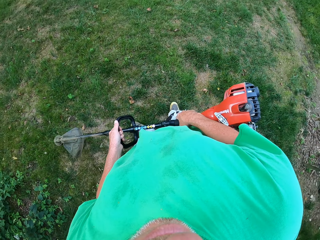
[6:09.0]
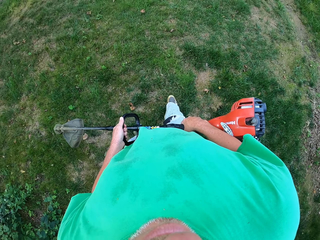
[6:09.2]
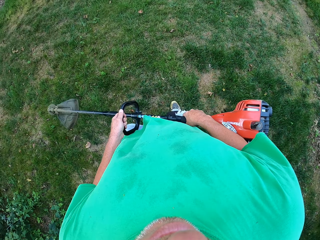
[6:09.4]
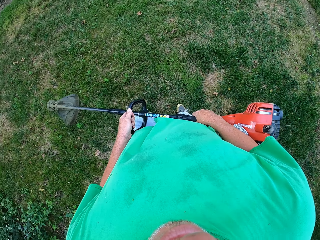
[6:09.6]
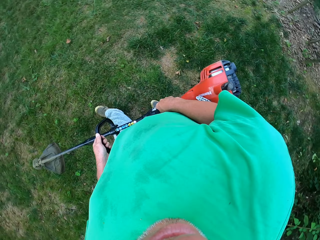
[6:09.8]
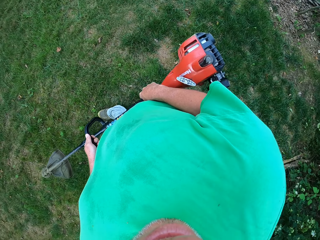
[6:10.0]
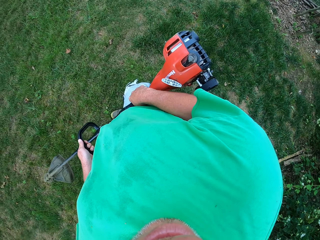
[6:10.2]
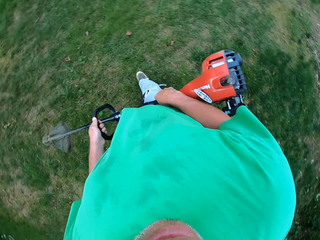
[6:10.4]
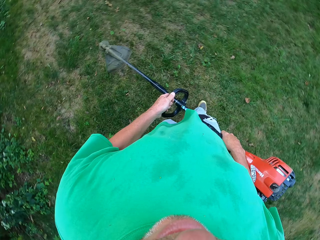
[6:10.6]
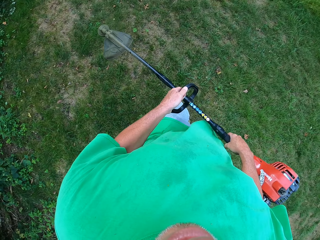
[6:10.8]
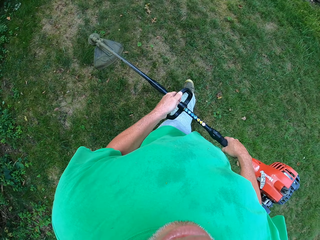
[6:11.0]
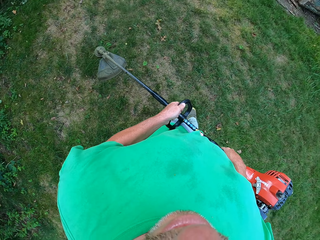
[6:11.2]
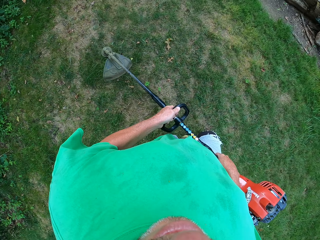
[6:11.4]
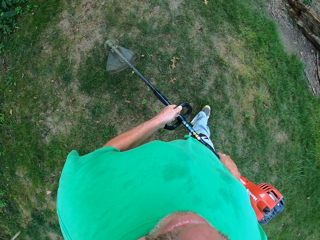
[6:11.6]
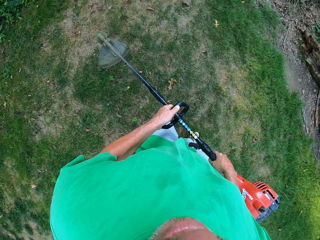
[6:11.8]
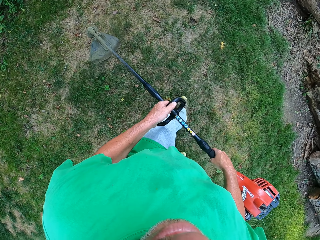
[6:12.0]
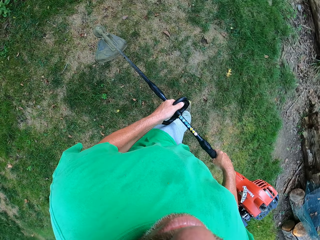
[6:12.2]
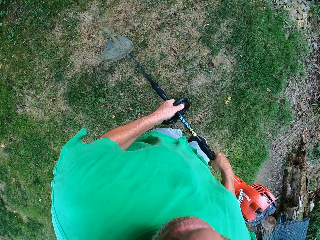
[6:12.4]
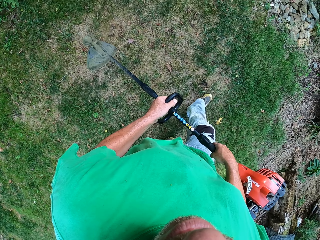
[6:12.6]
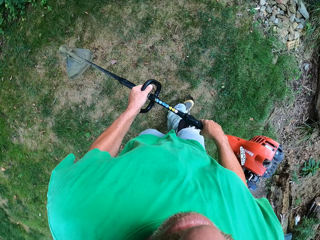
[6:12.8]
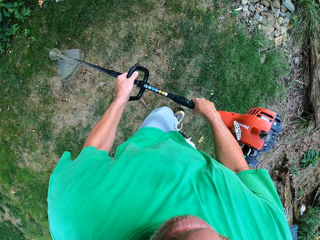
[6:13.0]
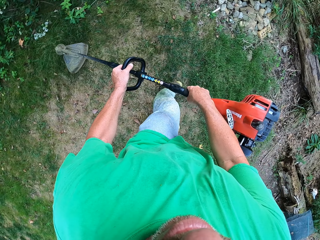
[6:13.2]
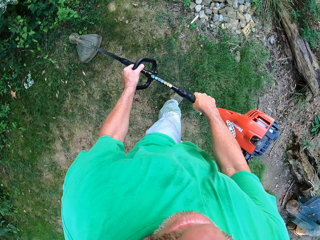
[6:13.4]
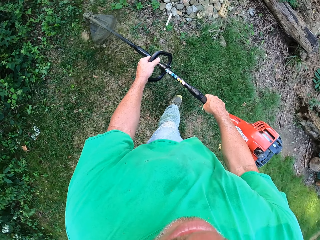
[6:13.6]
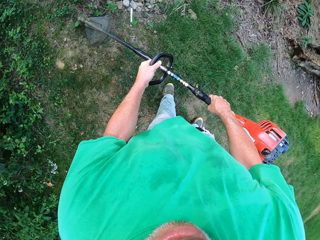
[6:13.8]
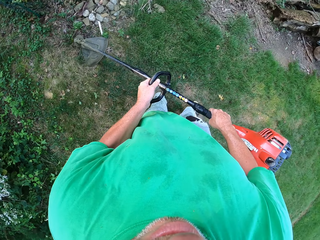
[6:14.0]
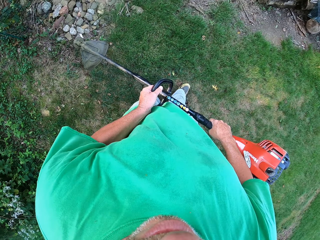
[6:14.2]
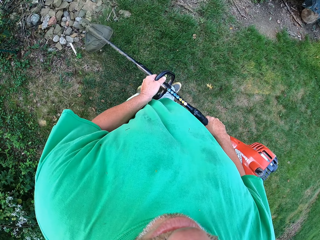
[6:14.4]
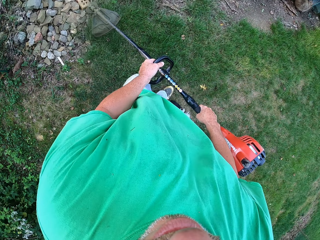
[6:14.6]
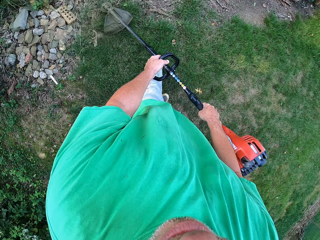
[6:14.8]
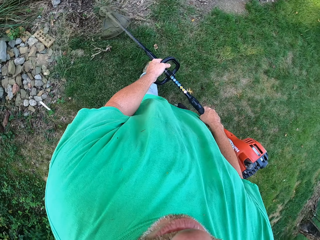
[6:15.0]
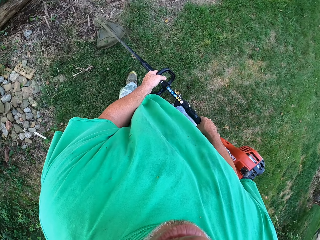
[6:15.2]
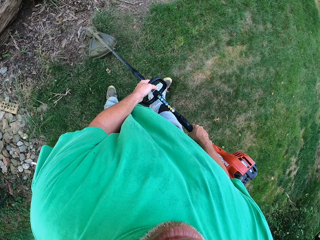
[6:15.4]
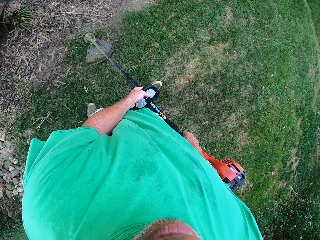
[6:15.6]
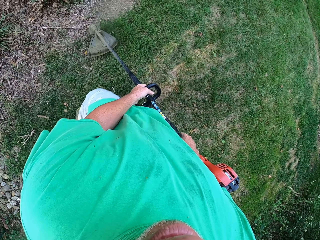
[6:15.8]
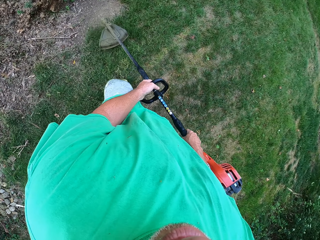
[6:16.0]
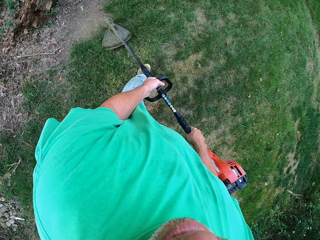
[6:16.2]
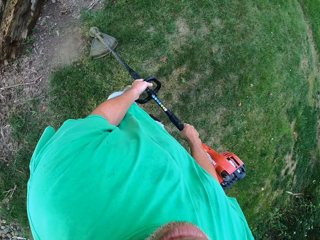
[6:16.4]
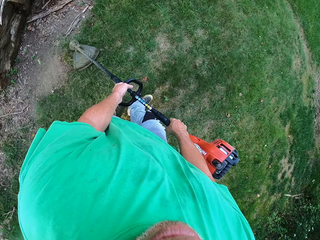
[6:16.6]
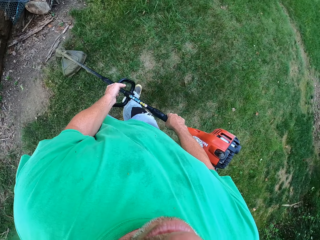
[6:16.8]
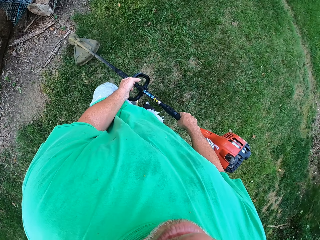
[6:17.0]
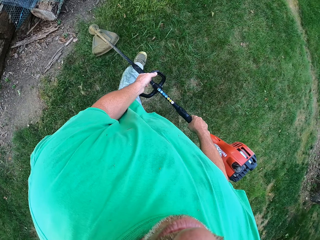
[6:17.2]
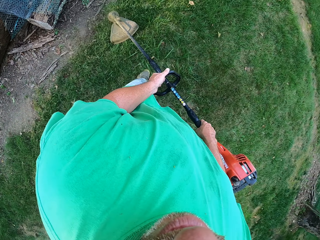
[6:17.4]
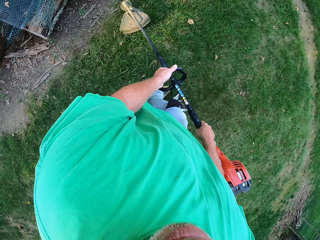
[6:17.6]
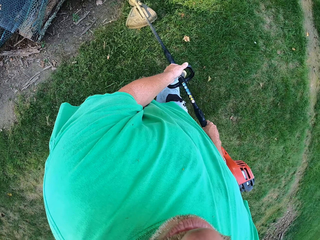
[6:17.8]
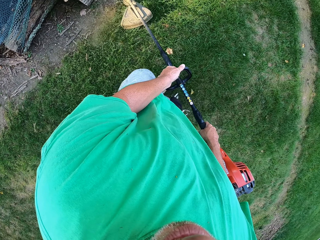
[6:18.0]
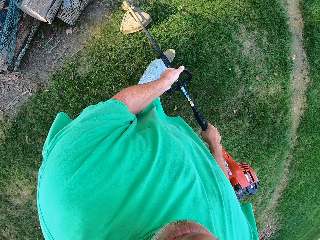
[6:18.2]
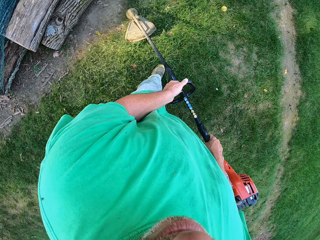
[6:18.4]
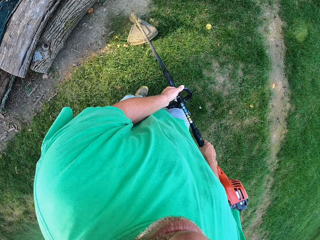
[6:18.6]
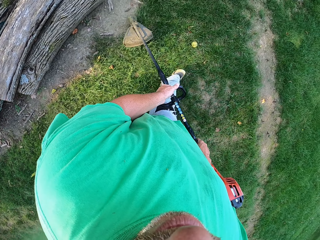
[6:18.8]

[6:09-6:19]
The camera wearer looks around a garden. They walk around the garden. They cut grass with a brush cutter.

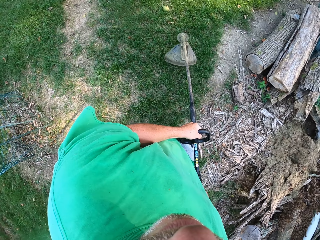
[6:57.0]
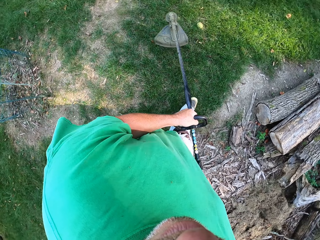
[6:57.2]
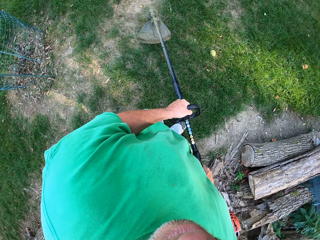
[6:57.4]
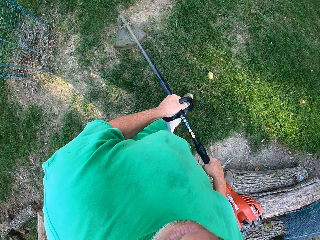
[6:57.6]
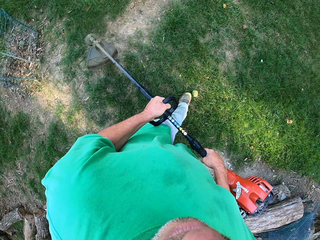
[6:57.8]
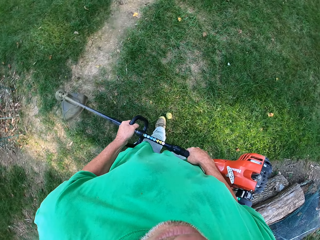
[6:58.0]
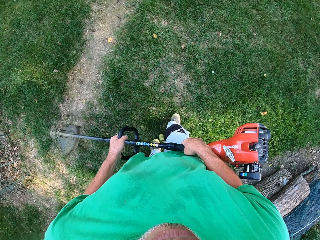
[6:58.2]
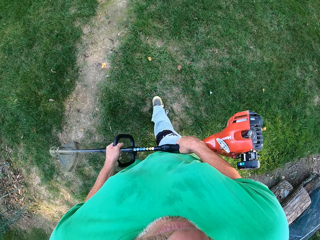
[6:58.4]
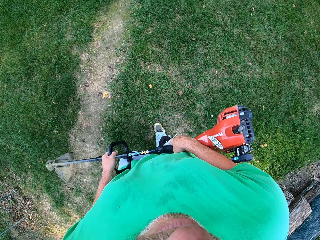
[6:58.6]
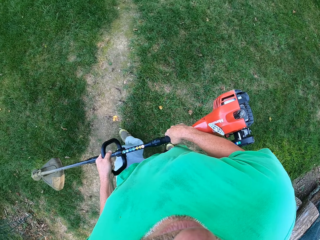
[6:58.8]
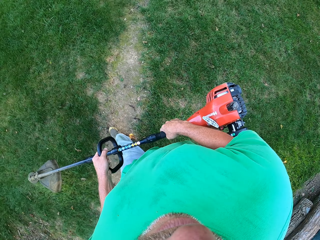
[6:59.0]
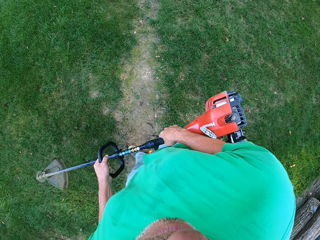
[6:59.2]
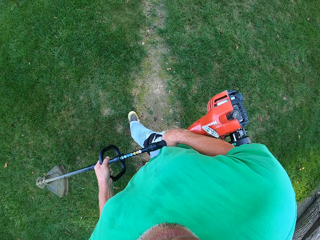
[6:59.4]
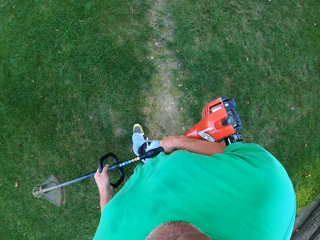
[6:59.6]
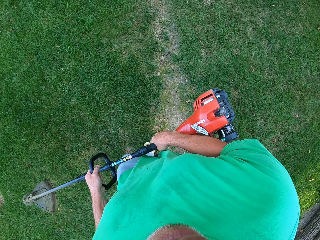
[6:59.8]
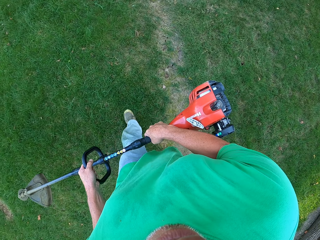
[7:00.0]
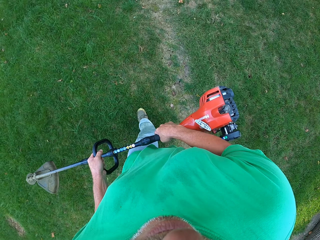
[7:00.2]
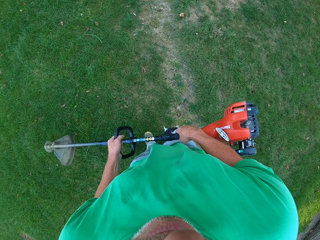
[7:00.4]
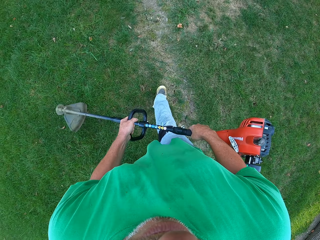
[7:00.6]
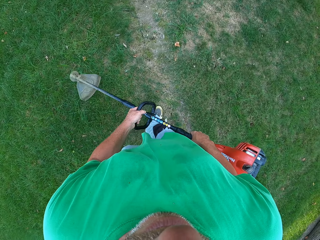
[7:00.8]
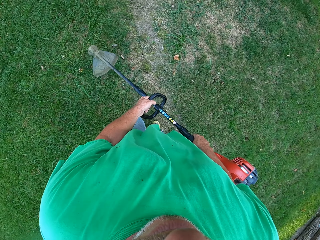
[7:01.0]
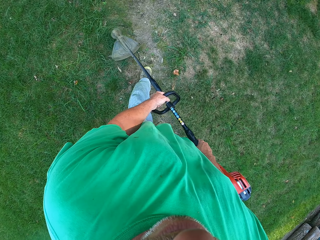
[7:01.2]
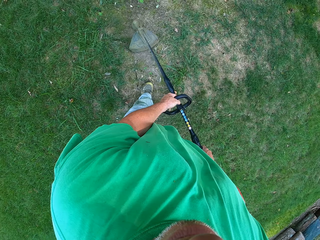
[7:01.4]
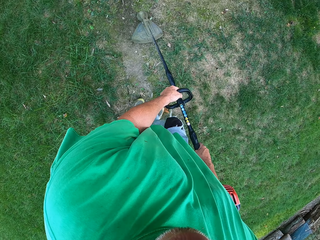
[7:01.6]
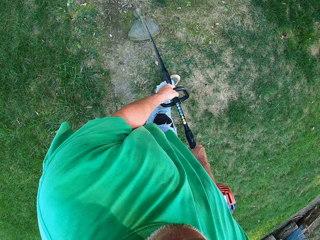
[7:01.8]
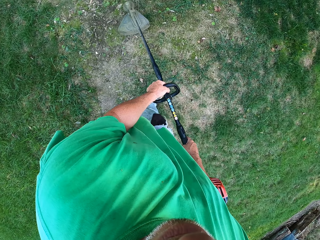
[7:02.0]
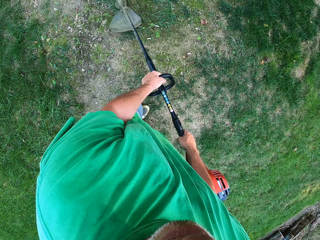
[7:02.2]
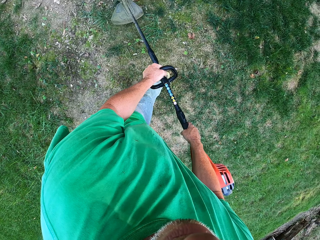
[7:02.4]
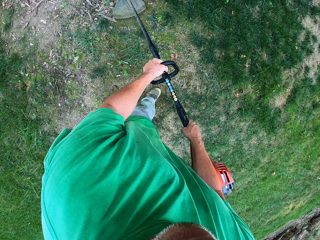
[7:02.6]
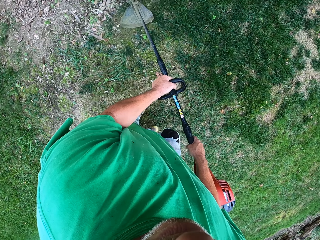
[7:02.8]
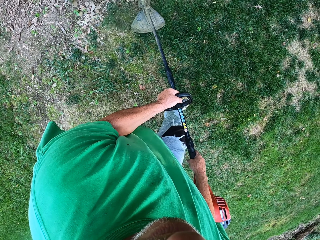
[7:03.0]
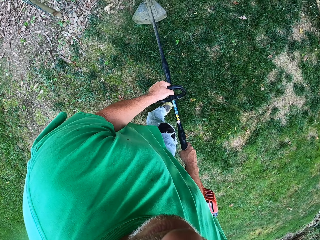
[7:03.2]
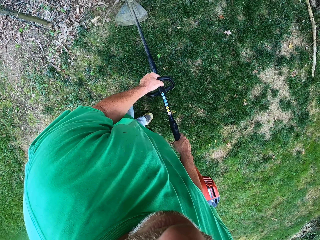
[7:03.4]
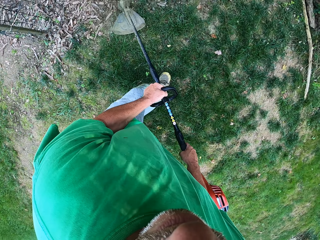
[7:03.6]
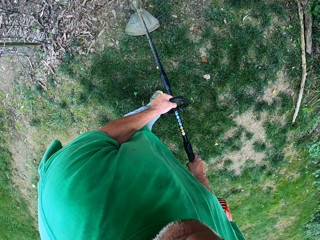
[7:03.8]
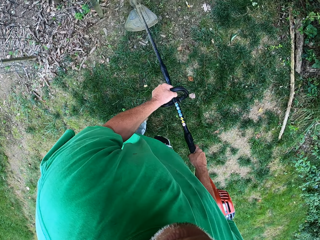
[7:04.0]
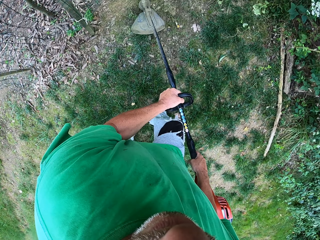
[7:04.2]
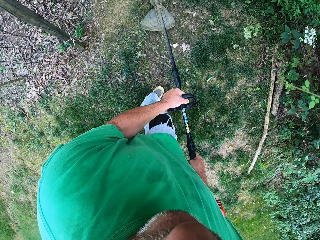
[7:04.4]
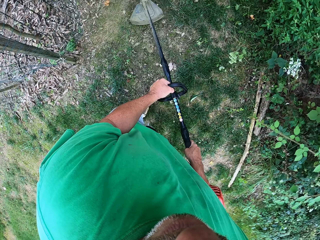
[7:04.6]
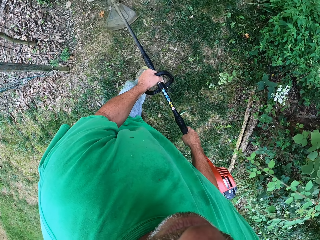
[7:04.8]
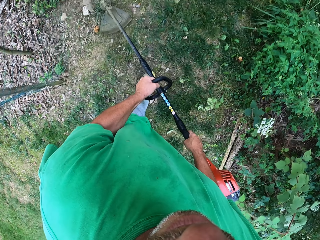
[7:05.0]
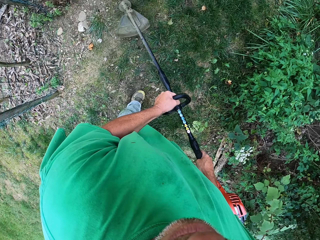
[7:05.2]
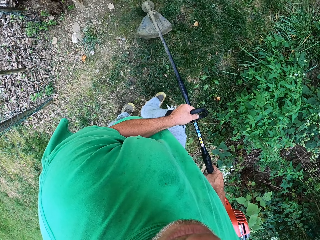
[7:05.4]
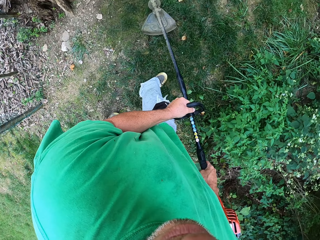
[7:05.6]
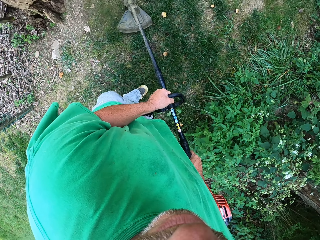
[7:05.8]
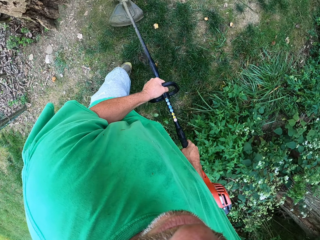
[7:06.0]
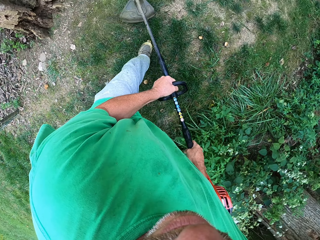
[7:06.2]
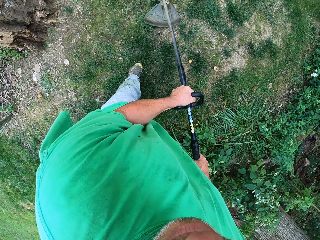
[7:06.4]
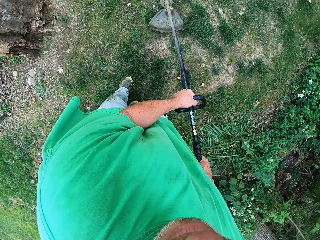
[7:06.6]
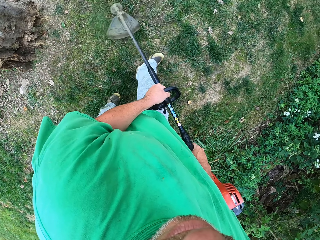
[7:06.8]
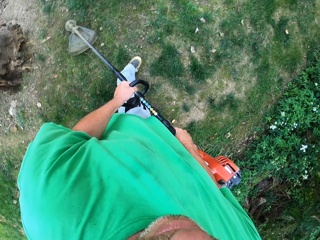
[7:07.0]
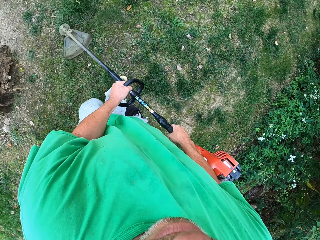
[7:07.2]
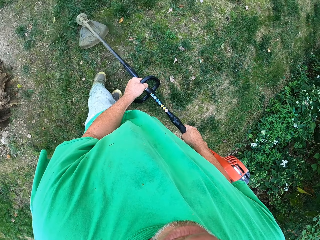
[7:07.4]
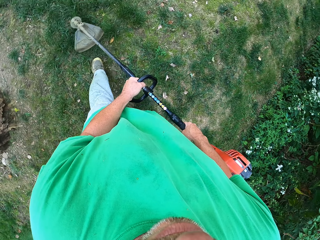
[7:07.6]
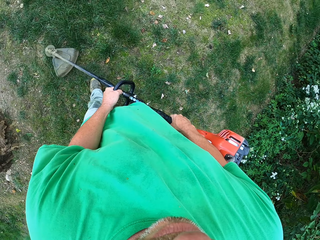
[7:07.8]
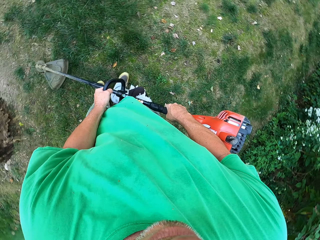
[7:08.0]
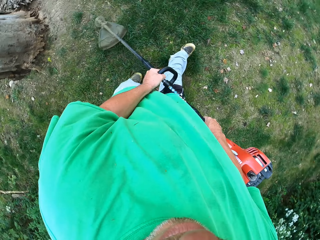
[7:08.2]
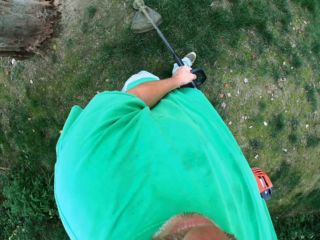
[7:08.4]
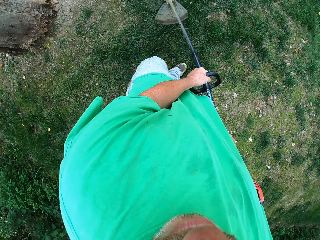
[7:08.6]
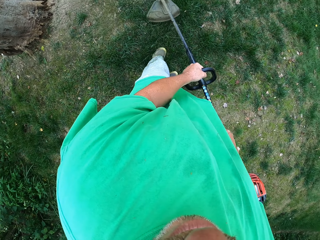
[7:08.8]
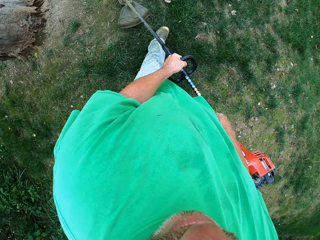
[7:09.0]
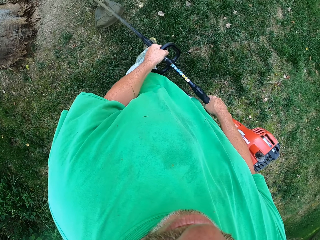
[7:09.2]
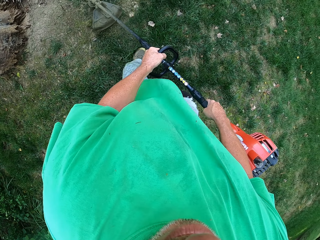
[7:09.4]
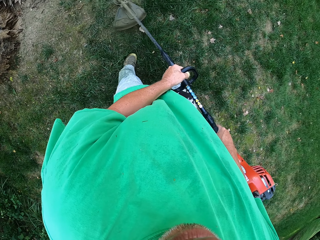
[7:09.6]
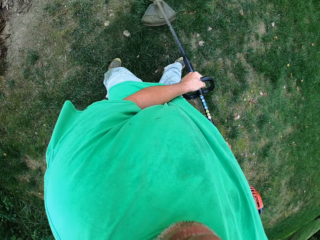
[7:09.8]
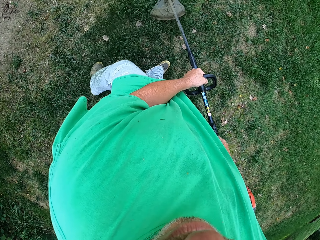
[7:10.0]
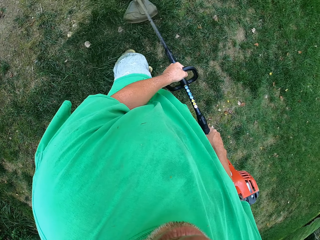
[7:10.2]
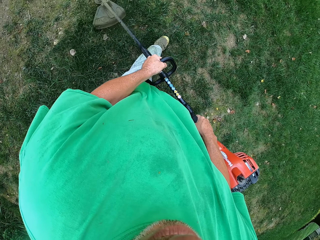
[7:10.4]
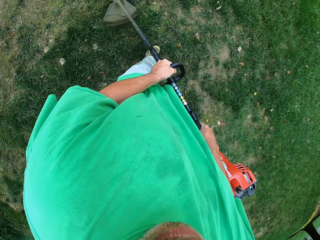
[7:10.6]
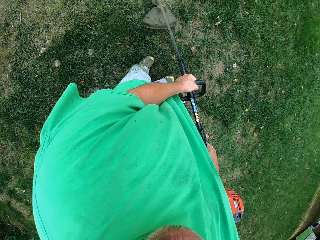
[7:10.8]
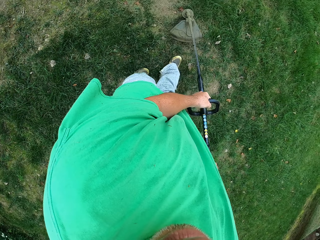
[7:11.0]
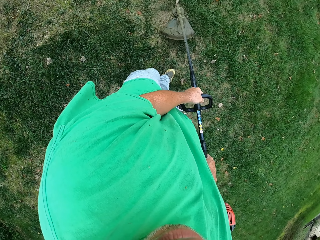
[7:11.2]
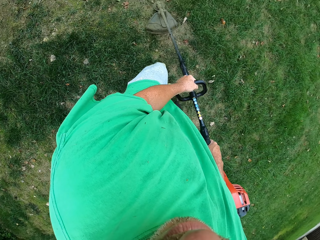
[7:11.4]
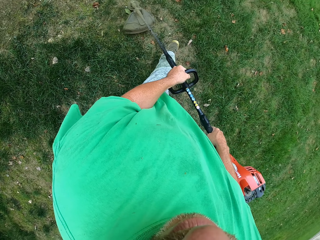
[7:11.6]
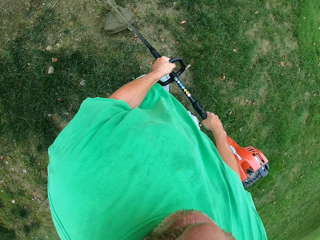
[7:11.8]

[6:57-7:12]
The camera wearer walks around a garden. They cut grass with a brush cutter.
